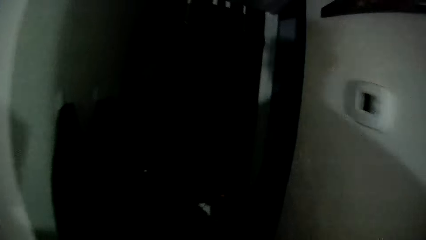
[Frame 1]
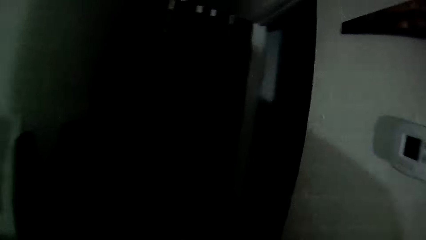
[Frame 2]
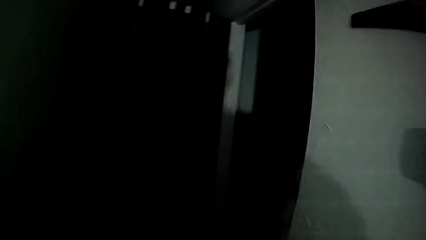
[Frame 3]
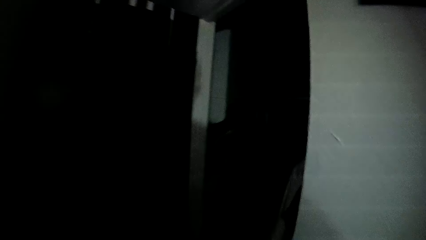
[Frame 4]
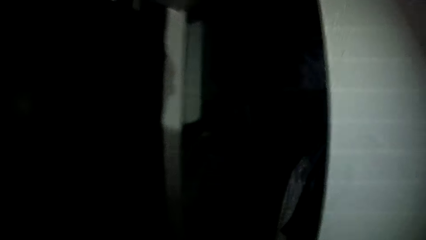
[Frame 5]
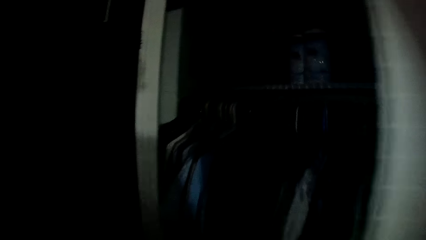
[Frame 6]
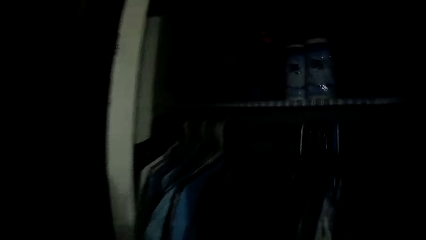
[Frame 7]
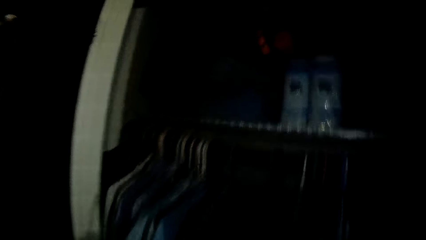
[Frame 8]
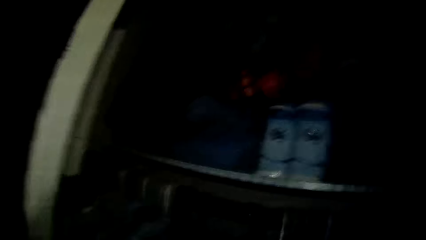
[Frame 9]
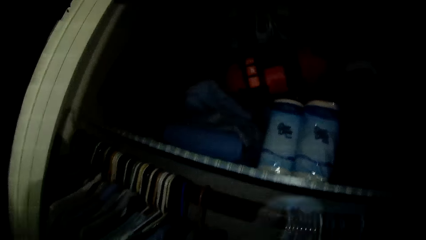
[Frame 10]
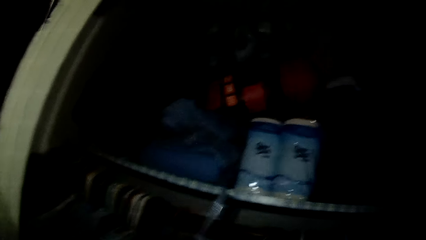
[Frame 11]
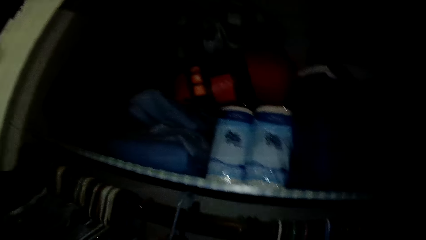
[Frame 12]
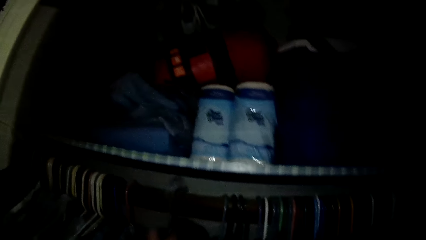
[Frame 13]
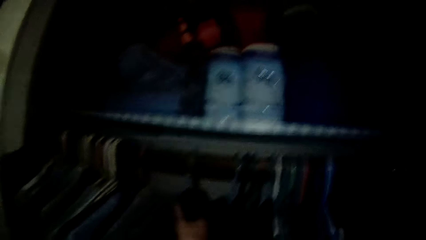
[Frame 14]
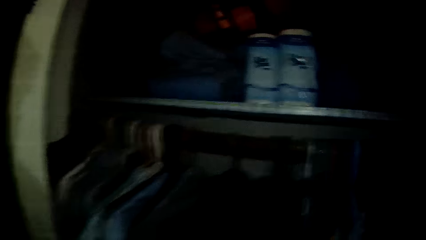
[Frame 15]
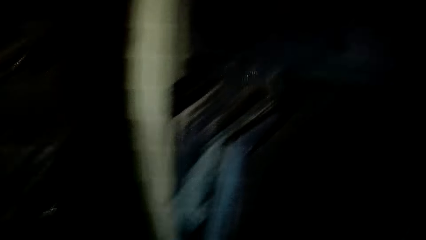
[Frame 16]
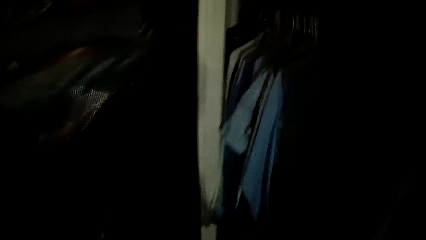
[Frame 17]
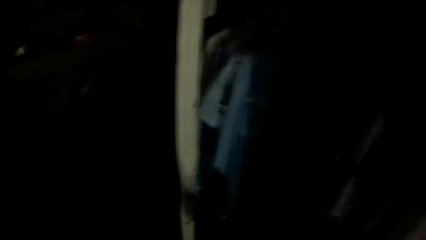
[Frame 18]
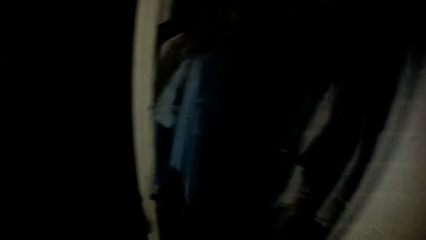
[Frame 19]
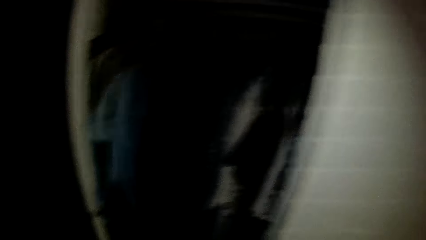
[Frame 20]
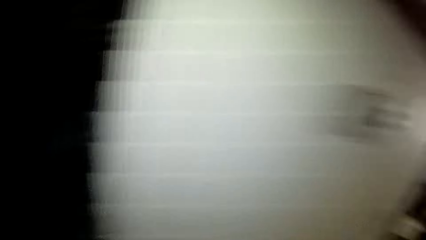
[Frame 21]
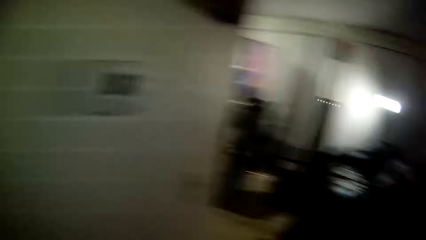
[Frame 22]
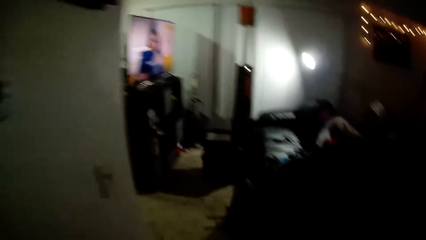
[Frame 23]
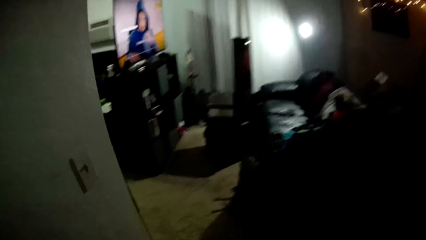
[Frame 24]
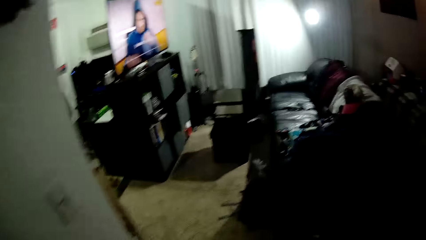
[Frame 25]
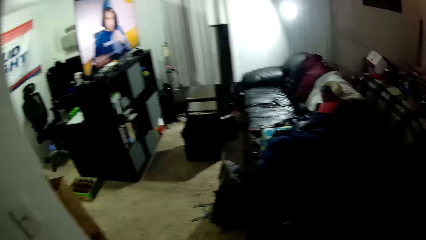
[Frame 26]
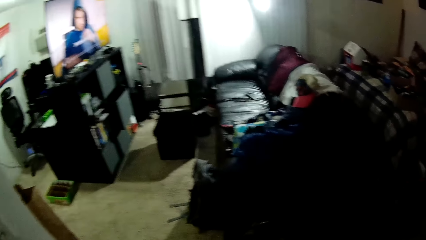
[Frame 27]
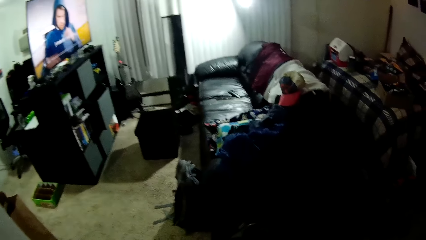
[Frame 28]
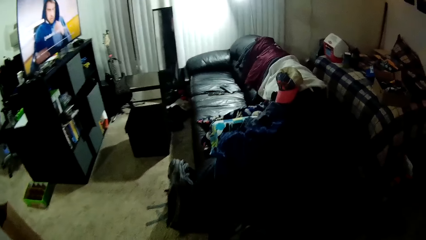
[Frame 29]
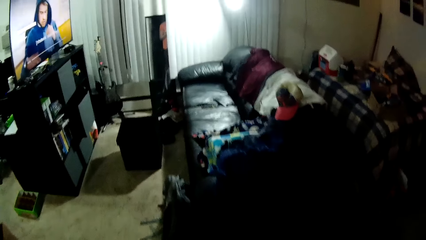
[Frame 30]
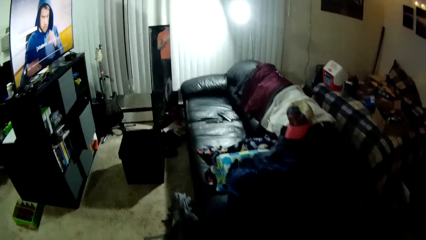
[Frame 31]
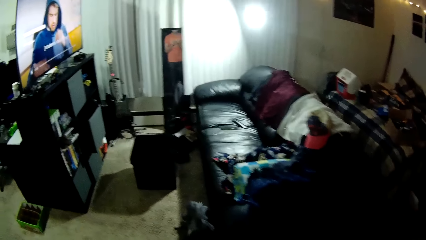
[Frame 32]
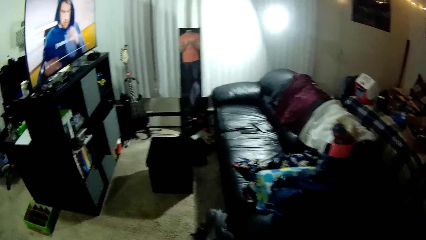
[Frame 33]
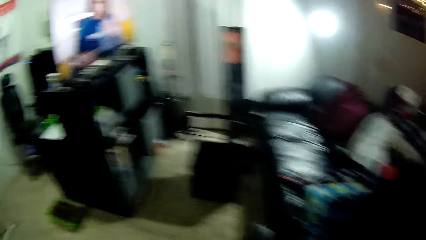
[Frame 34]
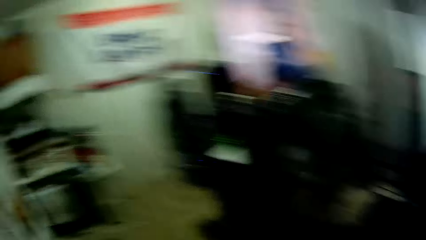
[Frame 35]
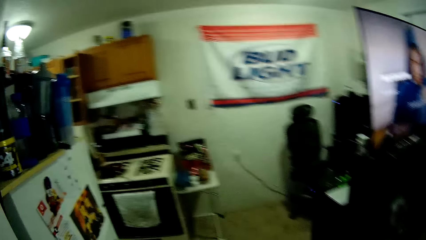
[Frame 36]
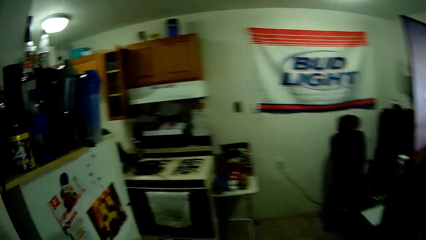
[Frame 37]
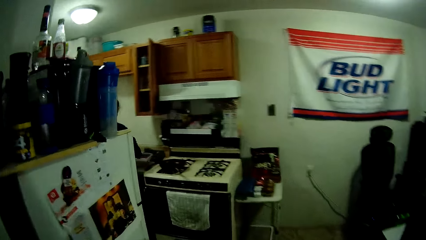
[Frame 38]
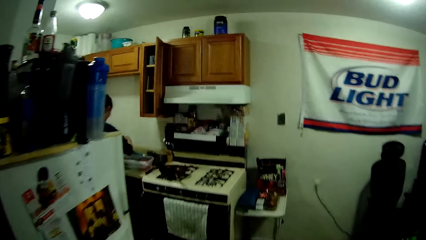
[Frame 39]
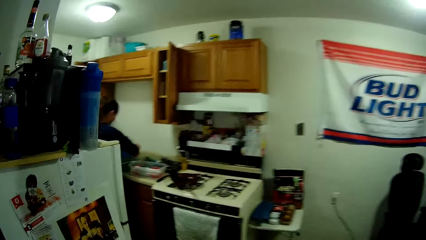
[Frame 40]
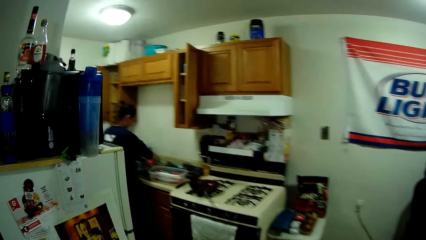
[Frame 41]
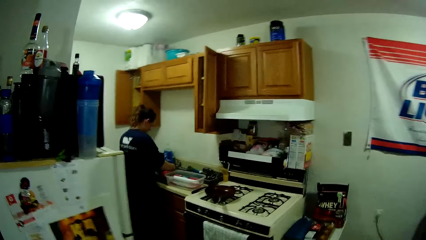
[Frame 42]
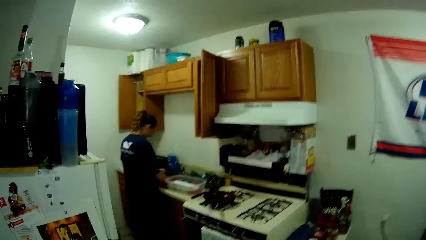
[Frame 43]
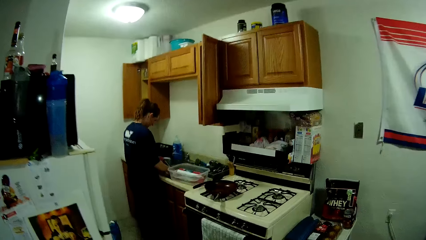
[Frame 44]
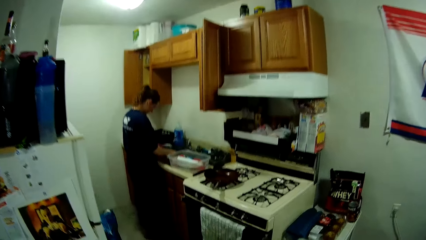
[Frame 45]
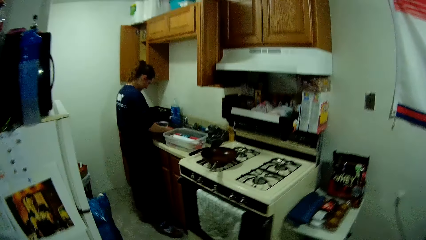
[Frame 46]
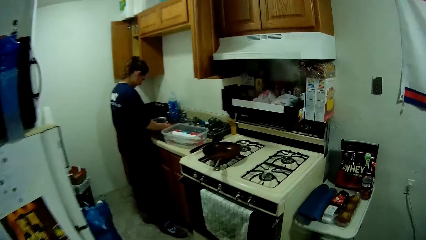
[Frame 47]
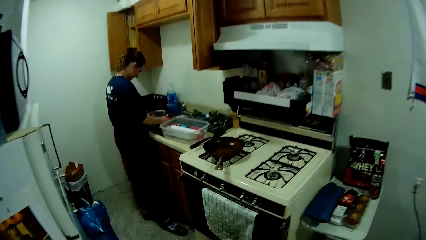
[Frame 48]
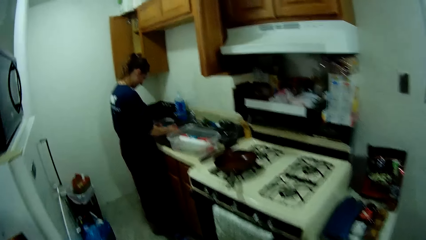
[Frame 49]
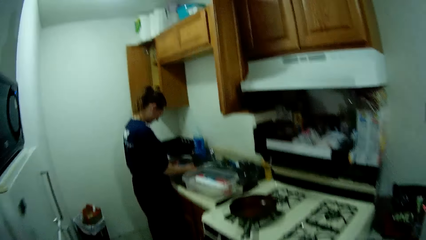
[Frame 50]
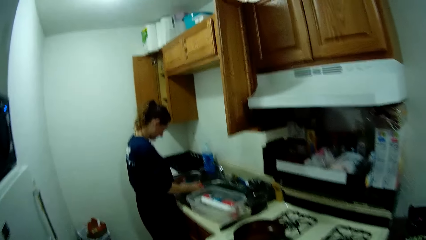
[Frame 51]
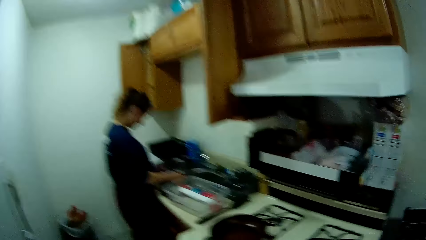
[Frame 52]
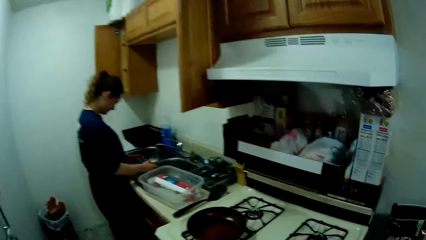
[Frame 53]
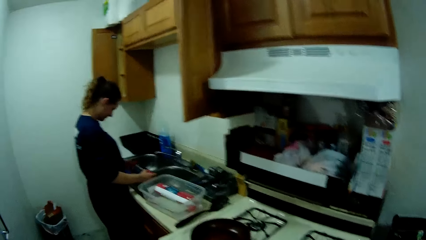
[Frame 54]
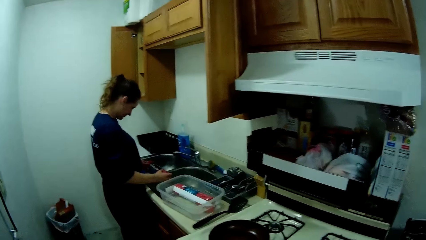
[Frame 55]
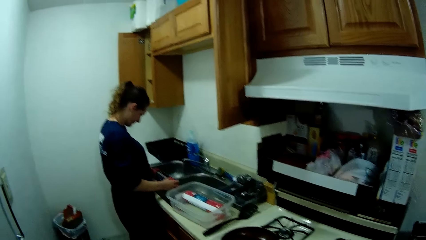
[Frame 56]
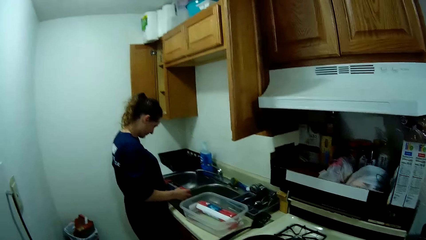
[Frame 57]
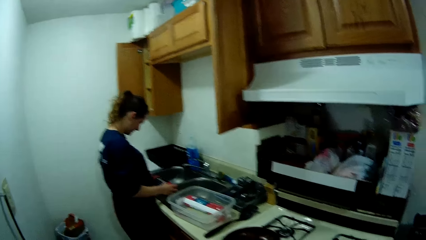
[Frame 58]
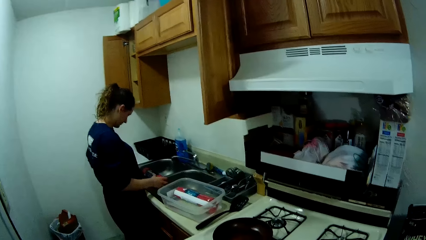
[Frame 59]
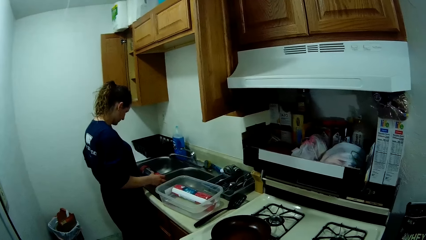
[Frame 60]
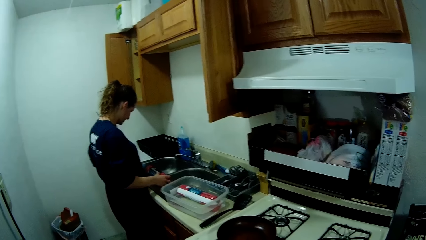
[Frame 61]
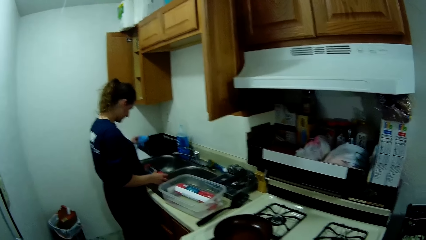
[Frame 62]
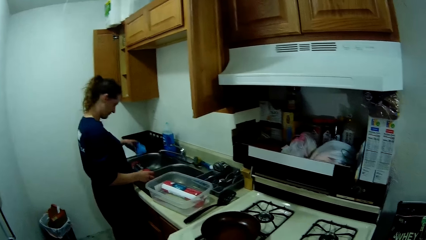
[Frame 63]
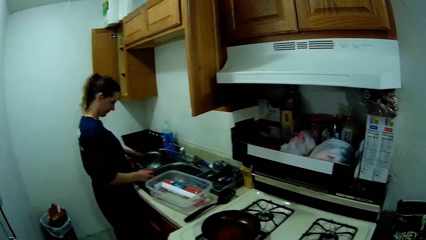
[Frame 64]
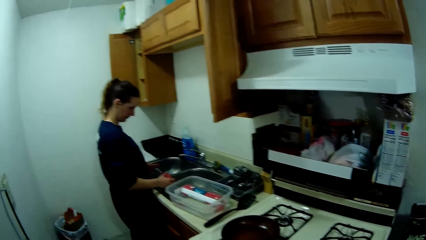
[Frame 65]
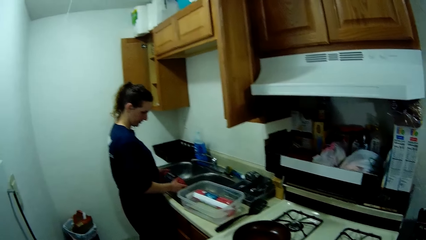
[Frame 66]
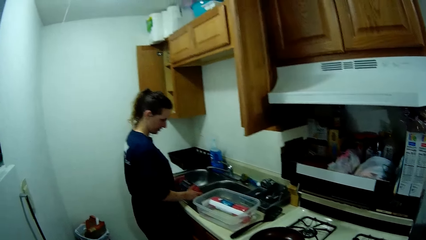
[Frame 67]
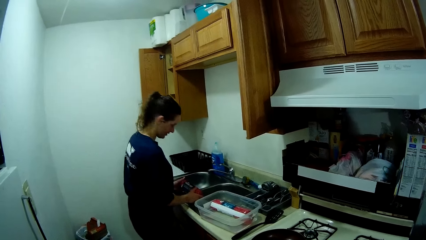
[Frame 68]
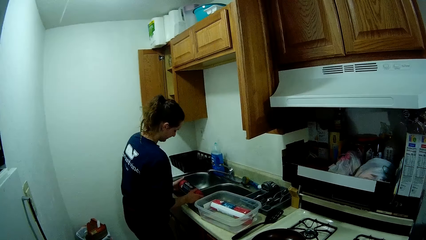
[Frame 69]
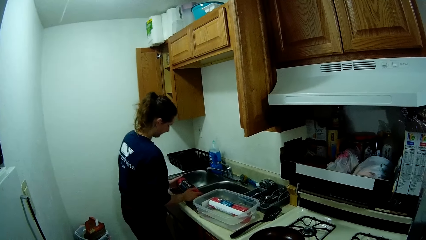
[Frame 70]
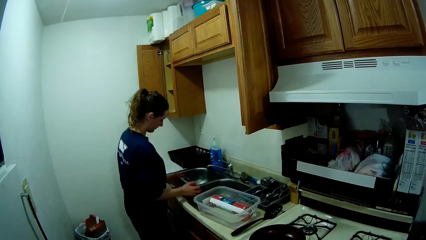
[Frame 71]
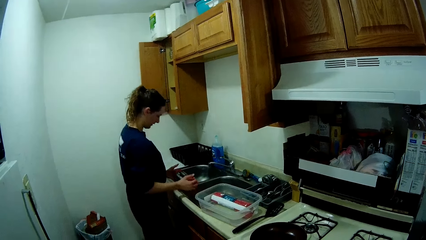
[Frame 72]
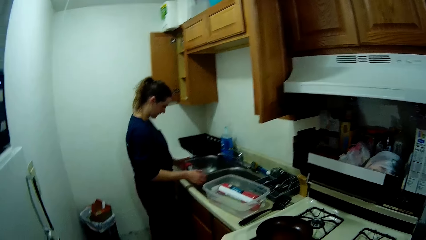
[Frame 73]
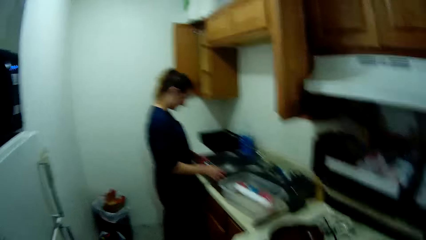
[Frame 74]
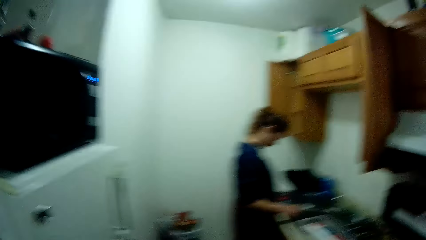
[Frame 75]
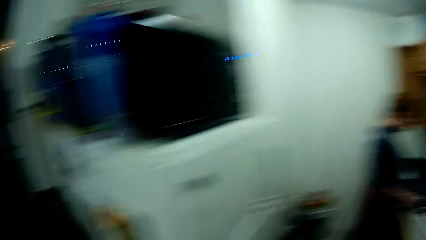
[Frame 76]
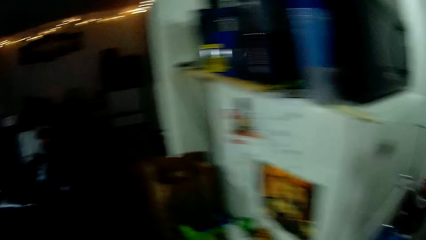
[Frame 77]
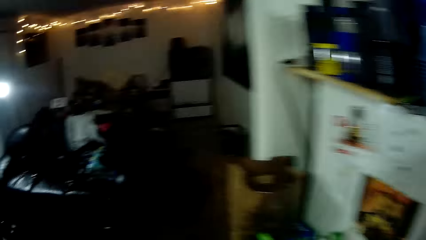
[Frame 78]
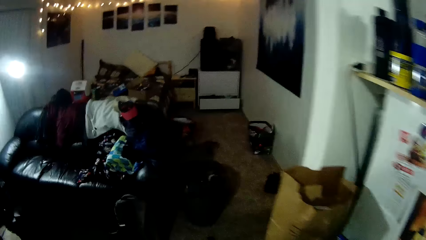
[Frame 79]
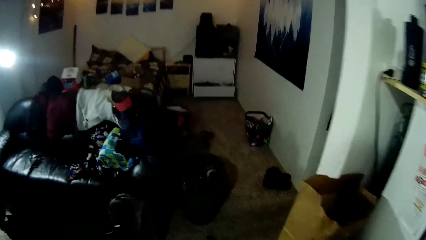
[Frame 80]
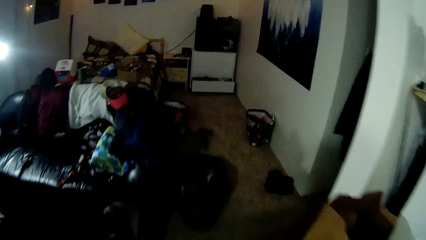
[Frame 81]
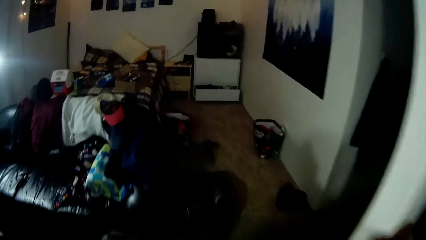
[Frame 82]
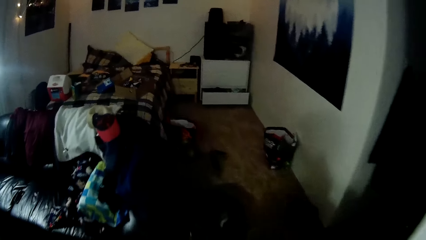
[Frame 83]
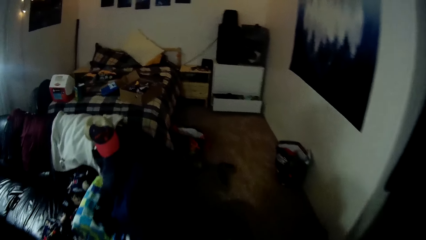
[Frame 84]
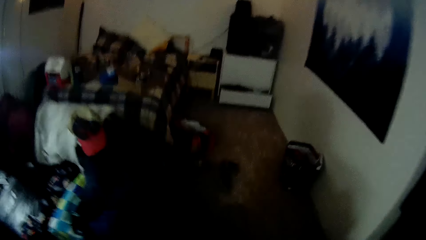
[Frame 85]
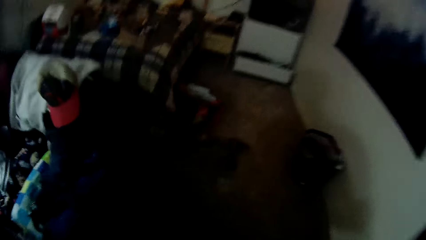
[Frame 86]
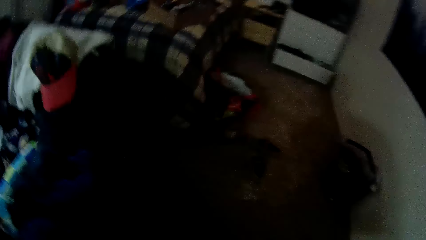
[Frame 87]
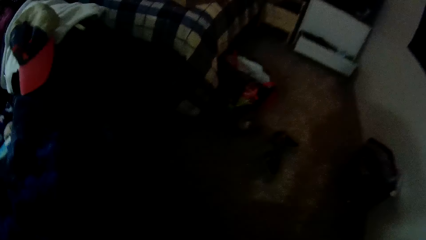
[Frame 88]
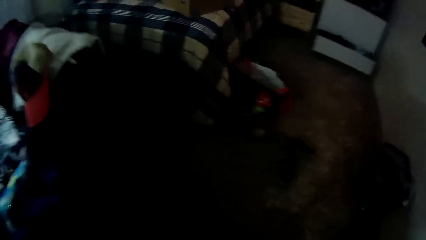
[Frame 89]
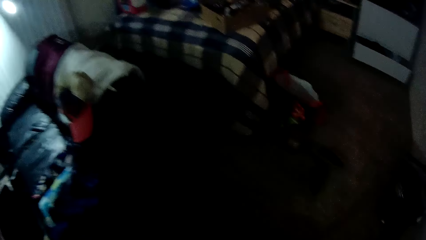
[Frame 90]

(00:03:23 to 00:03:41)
The camera wearer hangs the other cloth in the wardrobe. They walk around the house. A woman holds a bottle. She unwraps a piece of meat. She drops the wrap in a sink. The camera wearer stands beside a cooker. They walk away from the kitchen.
